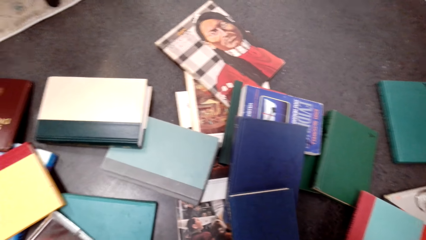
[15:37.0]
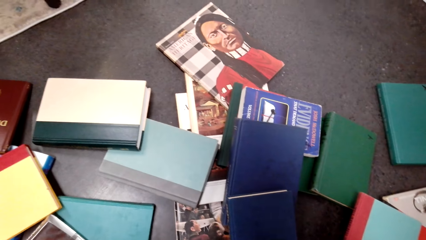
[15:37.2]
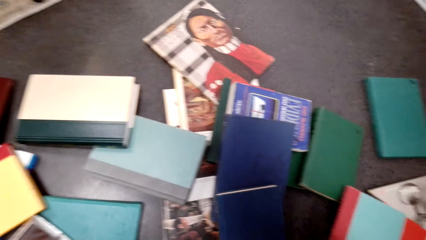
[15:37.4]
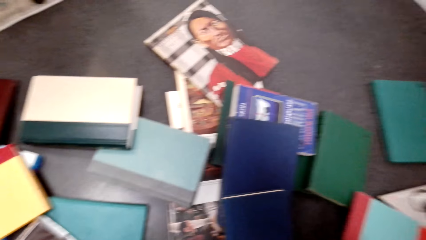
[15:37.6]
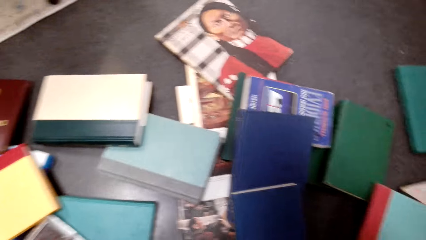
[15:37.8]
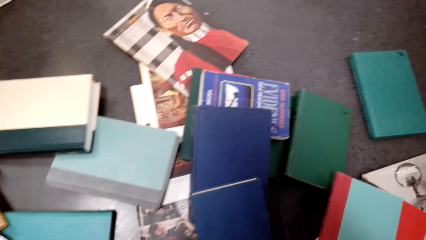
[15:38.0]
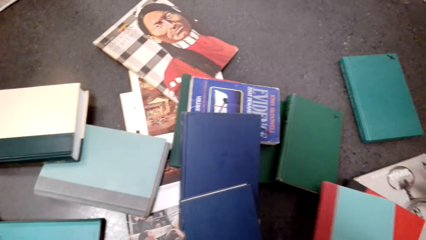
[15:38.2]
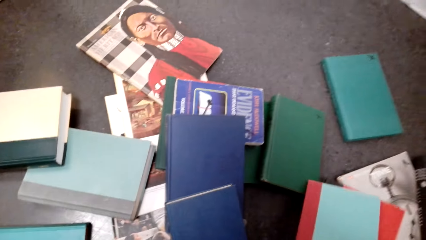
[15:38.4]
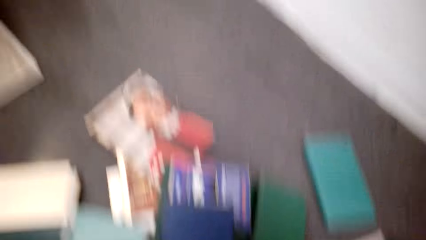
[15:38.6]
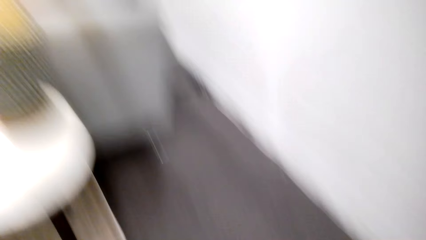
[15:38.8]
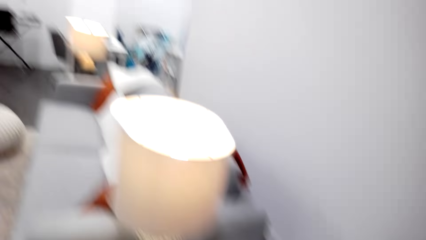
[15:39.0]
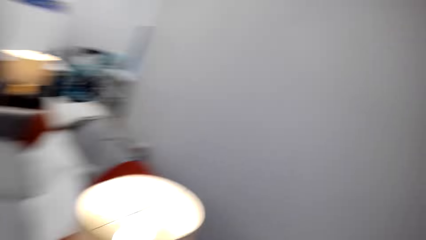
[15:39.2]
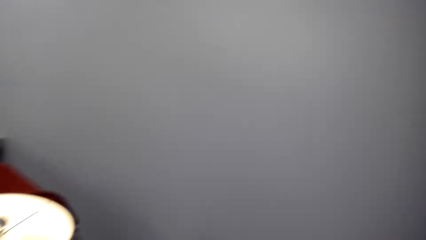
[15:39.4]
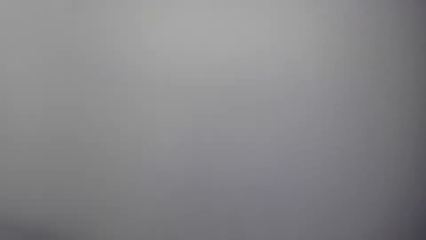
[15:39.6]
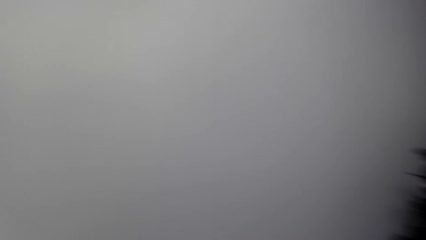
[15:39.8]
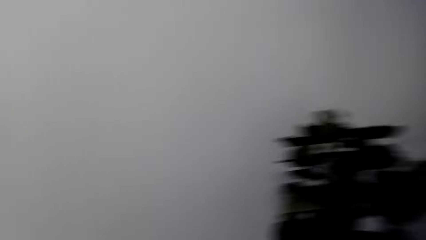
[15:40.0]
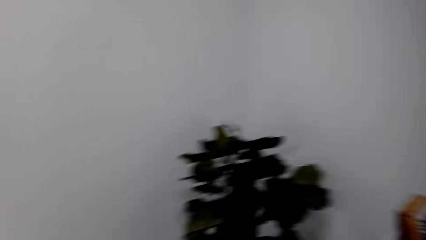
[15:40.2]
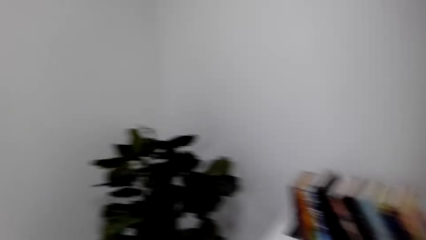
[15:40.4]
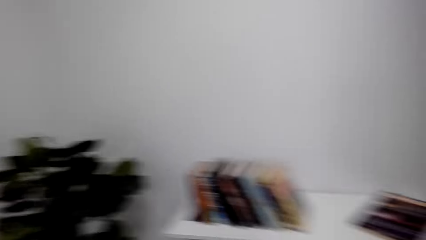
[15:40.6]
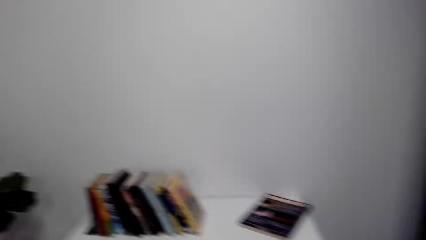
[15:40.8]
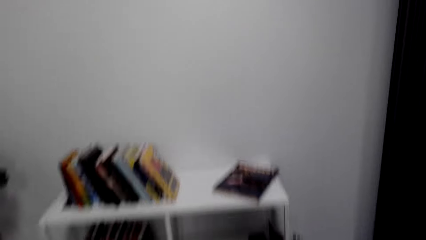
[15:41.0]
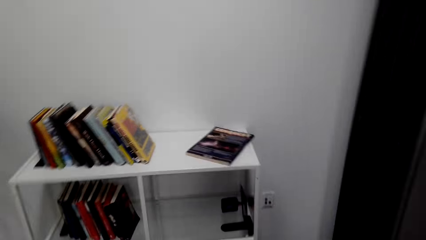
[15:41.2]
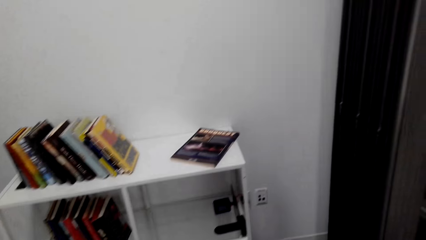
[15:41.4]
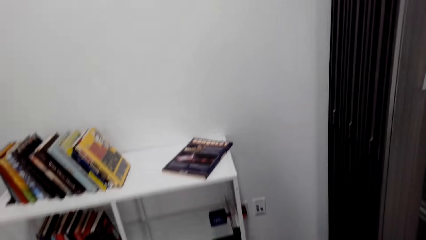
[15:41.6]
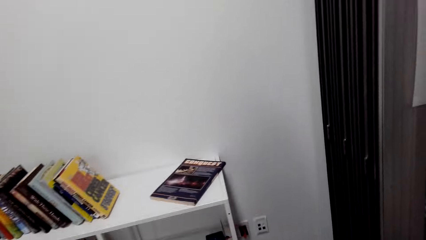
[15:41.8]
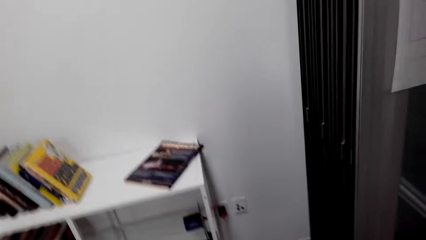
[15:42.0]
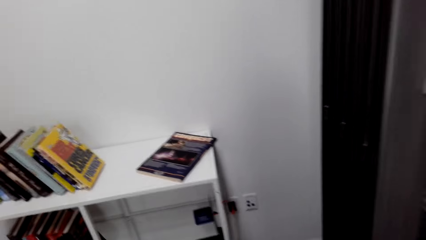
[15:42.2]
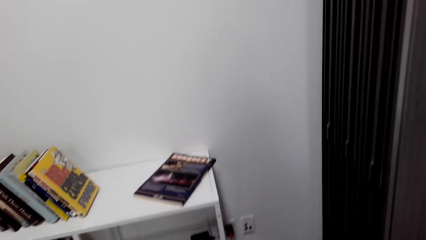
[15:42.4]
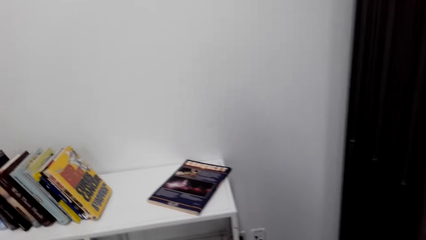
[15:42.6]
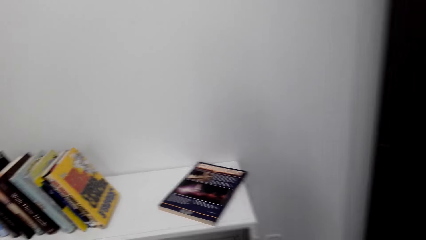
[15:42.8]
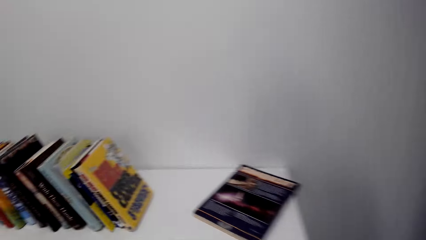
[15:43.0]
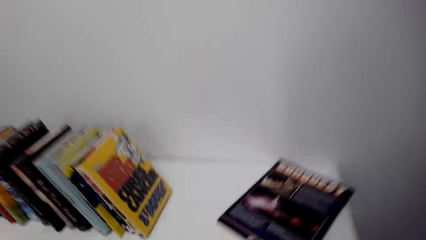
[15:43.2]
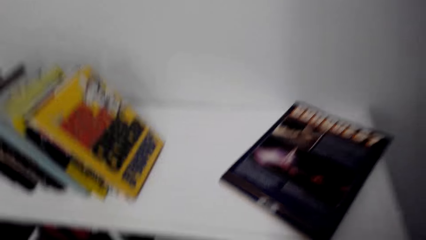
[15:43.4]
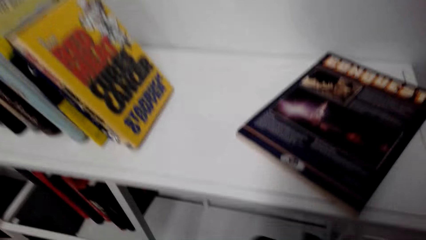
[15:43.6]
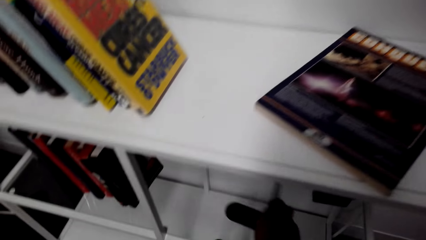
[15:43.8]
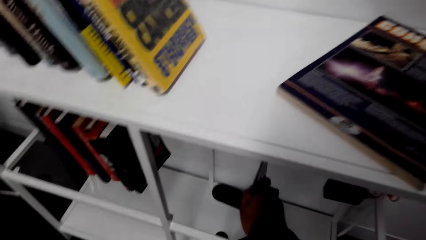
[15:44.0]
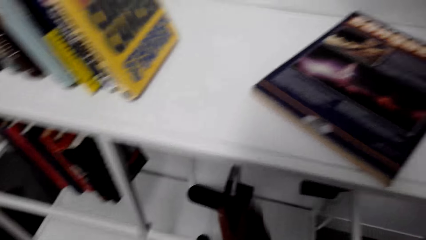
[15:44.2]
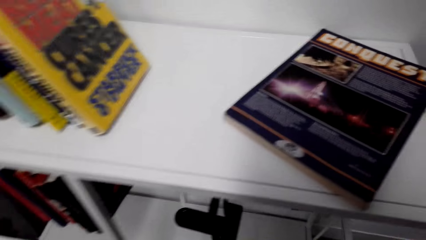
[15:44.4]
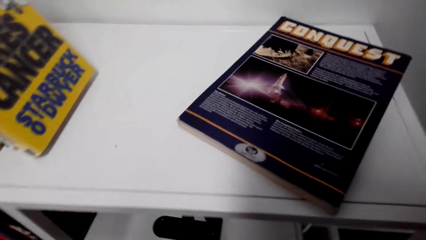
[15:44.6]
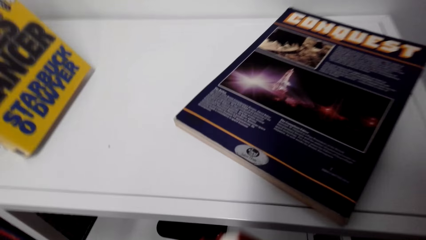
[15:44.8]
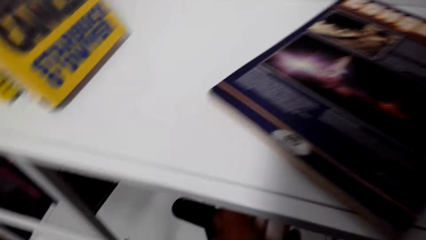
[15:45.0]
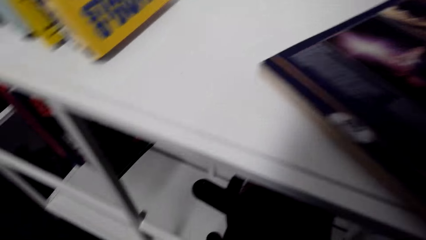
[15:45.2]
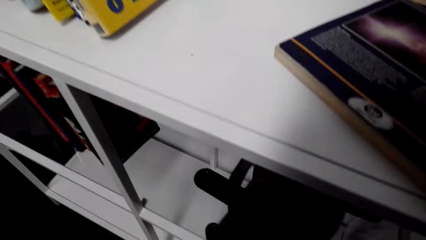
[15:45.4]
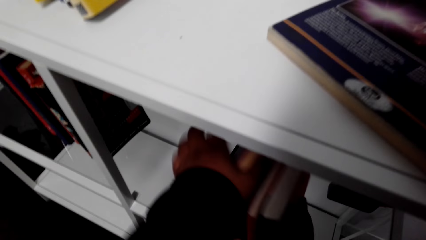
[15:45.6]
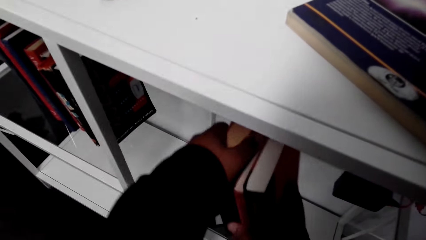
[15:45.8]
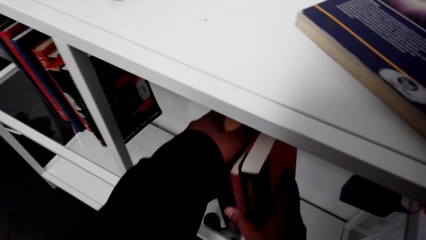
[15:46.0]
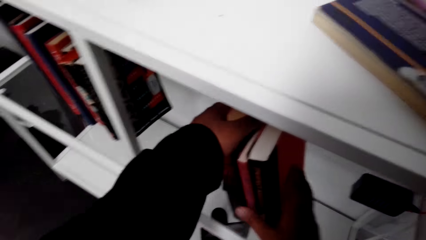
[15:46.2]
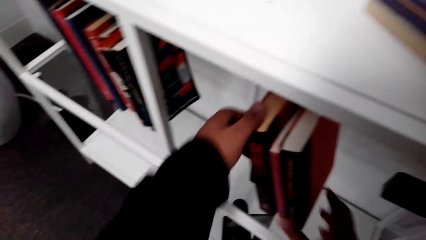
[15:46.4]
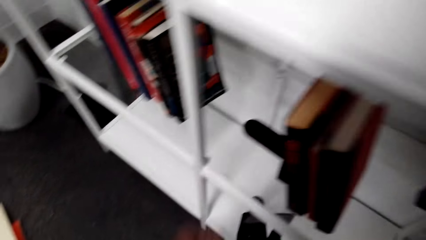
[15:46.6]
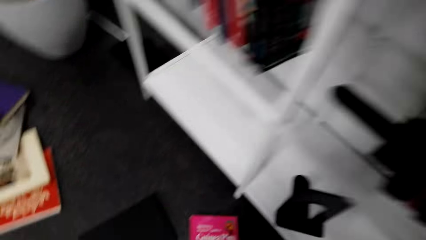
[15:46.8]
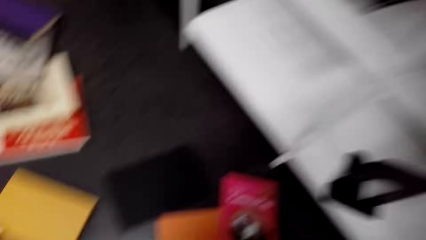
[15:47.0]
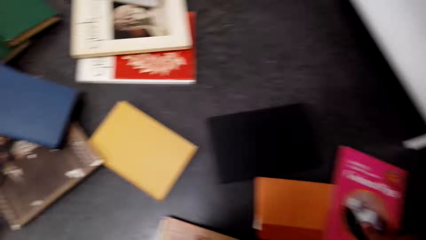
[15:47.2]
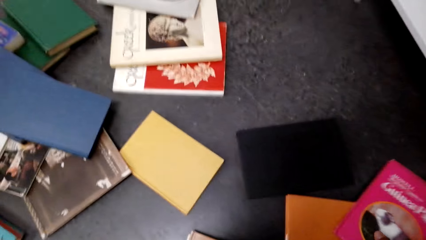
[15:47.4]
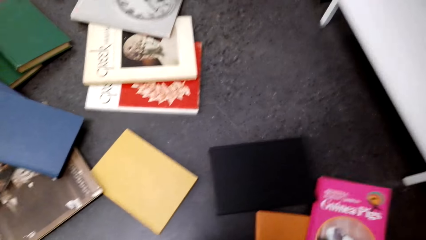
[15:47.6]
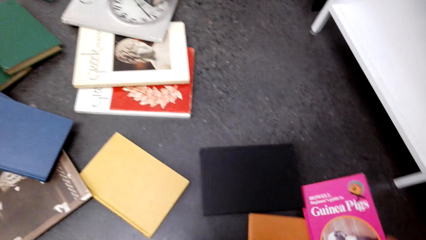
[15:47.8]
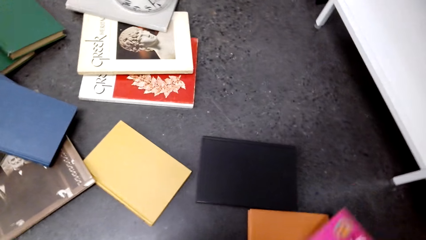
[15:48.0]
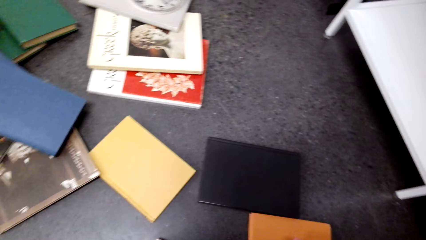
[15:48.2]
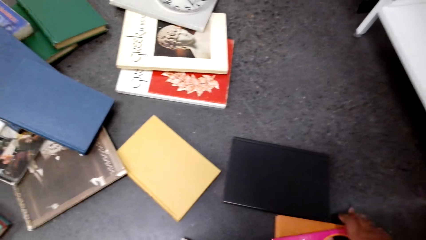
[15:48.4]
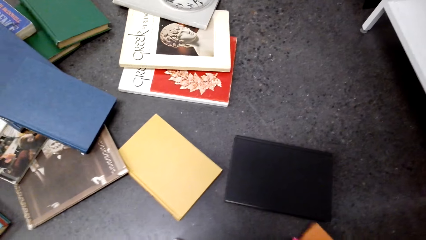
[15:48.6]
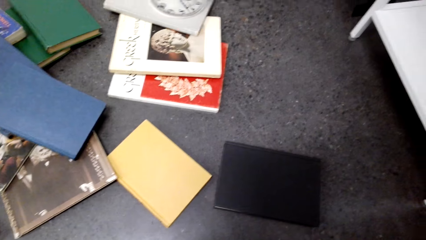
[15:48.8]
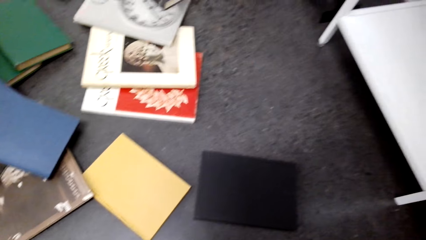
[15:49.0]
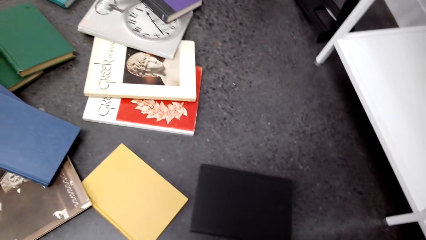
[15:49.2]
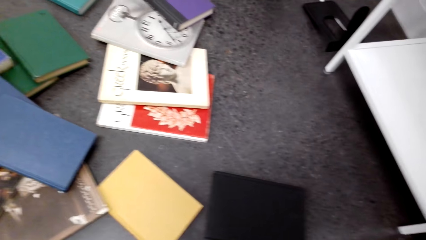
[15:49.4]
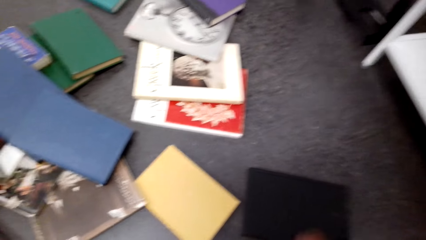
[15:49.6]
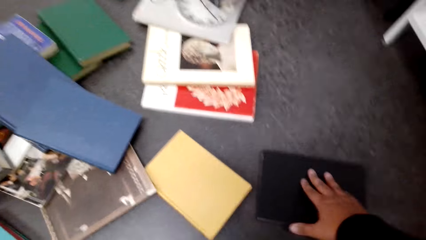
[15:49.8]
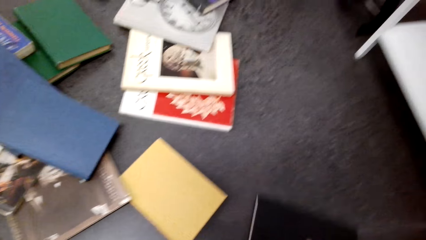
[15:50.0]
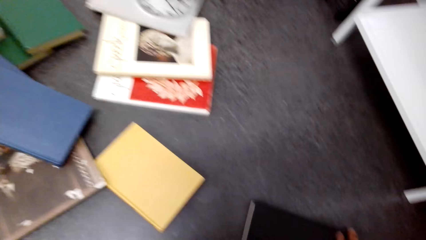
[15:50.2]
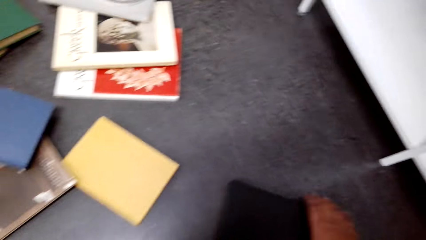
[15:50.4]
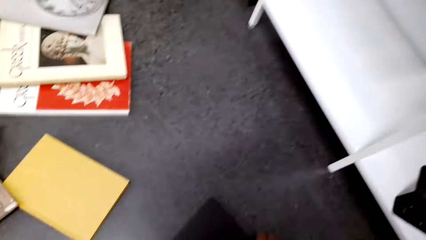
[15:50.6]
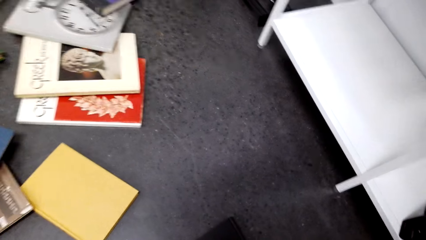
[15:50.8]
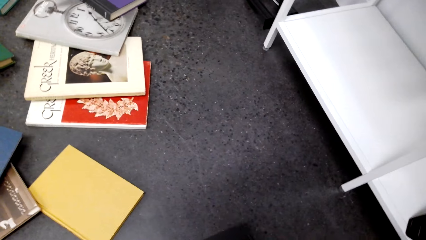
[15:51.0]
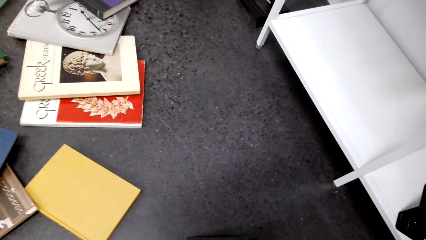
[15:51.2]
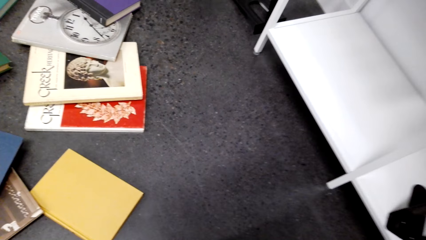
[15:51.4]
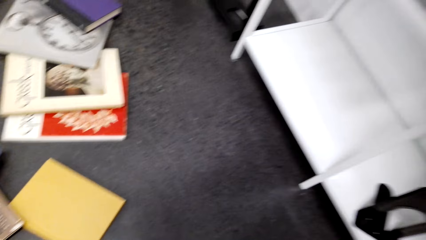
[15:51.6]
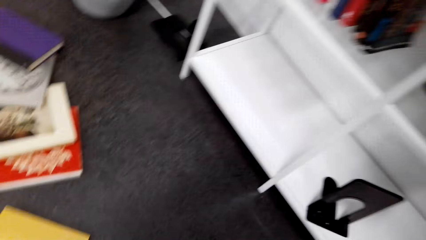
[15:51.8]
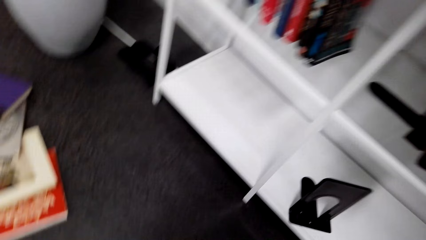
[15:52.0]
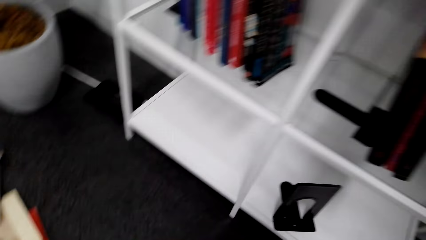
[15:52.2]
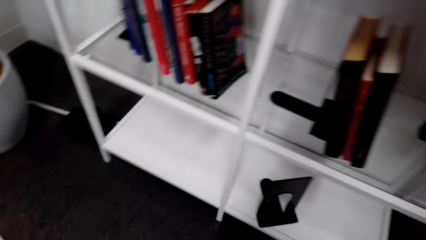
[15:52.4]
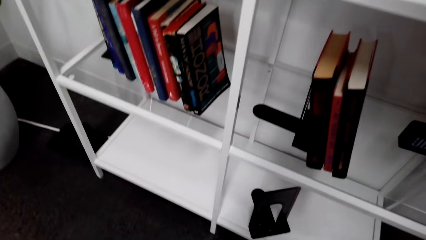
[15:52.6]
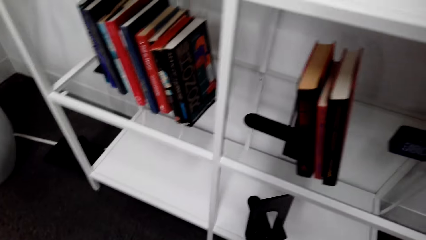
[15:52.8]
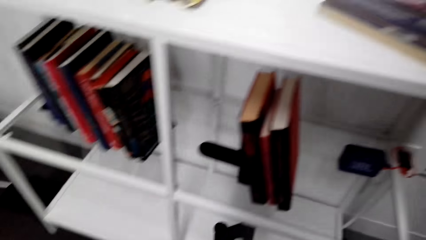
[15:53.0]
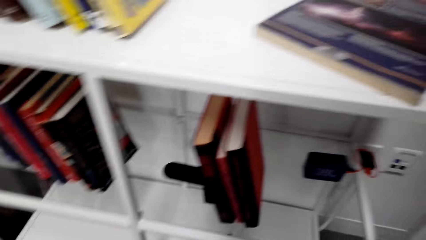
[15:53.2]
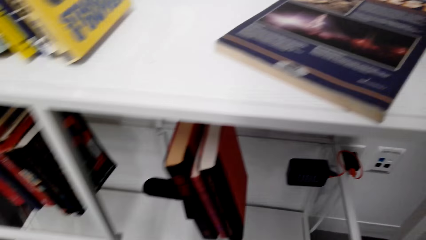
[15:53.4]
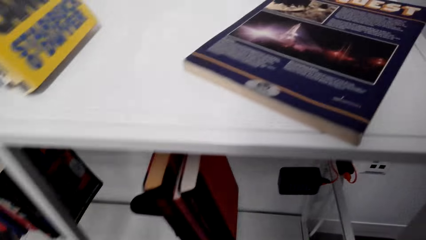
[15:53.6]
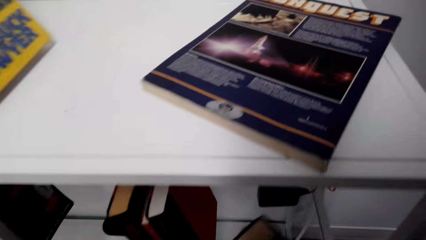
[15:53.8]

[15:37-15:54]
The camera wearer grabs a book. They talk to the woman. They put the books on the shelf. They grab a book.
